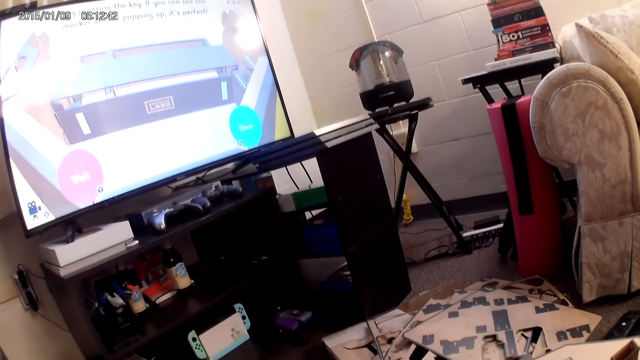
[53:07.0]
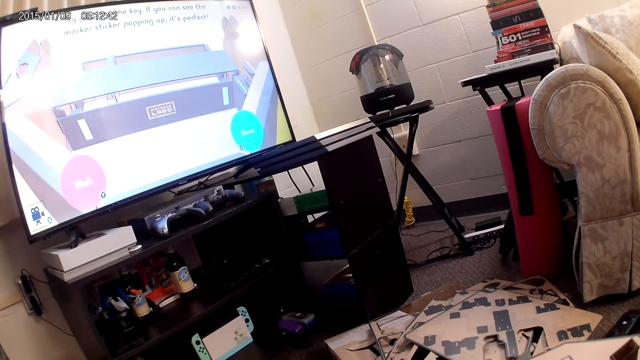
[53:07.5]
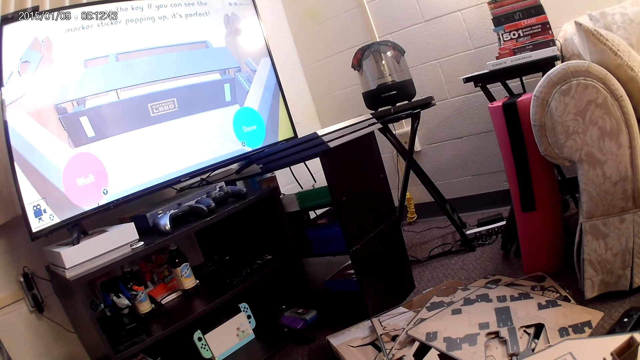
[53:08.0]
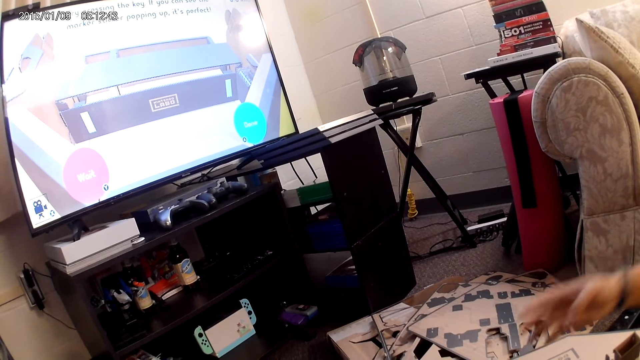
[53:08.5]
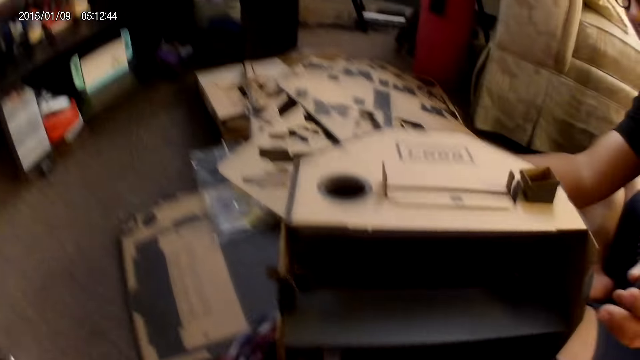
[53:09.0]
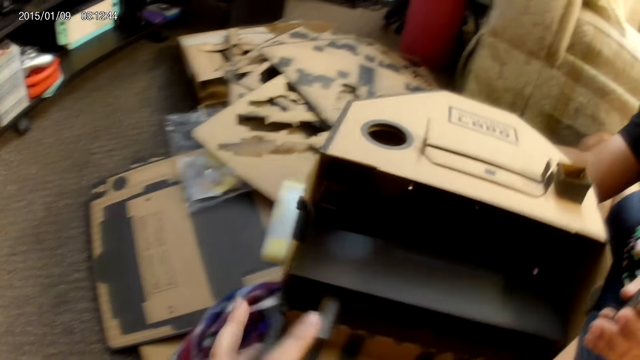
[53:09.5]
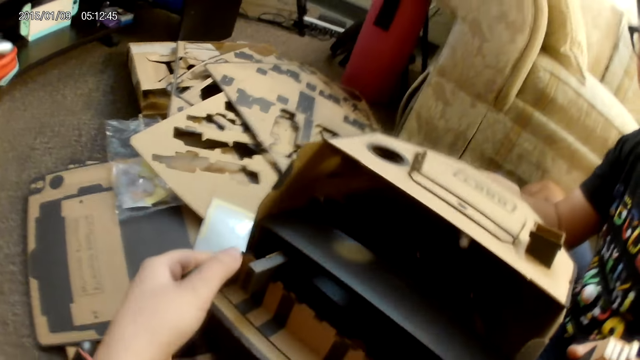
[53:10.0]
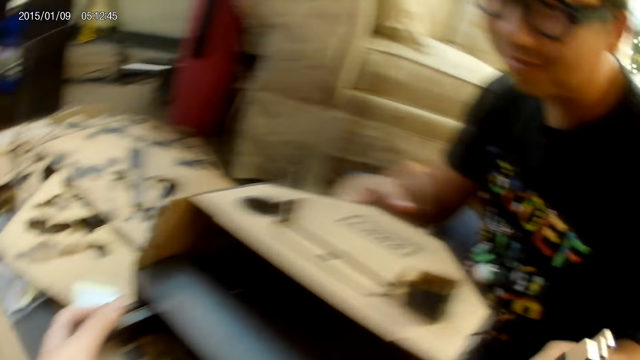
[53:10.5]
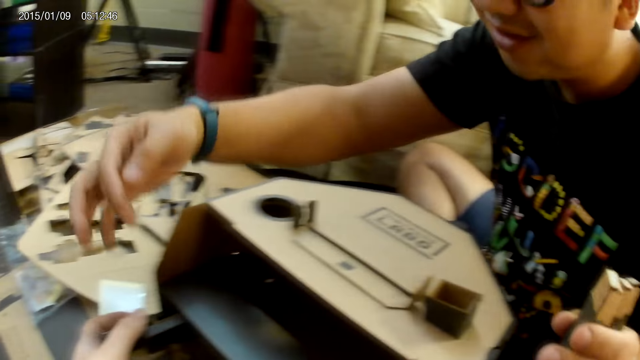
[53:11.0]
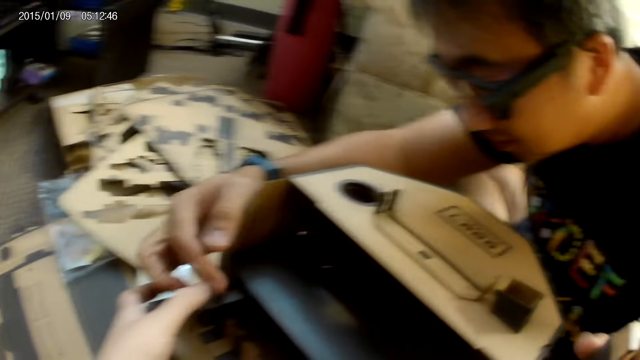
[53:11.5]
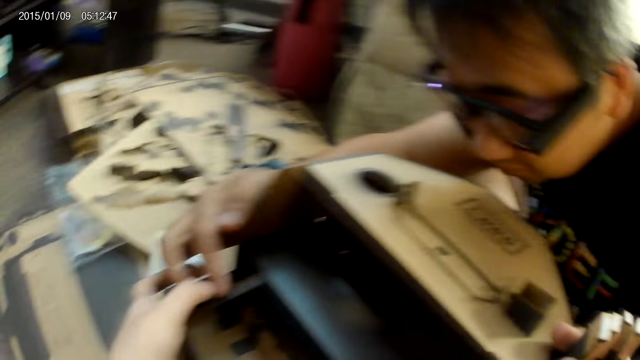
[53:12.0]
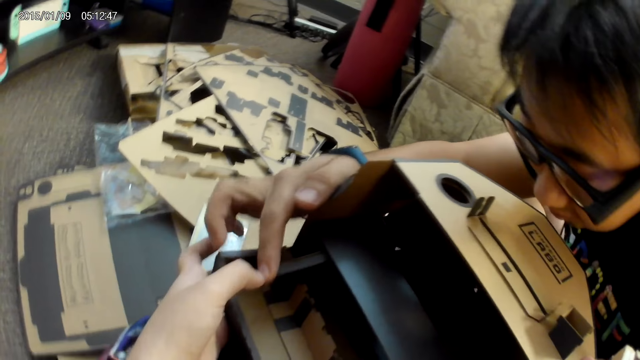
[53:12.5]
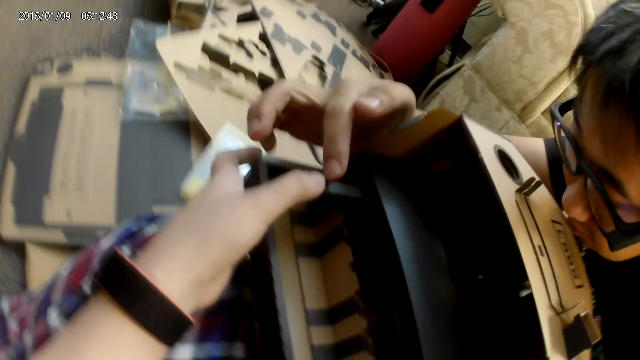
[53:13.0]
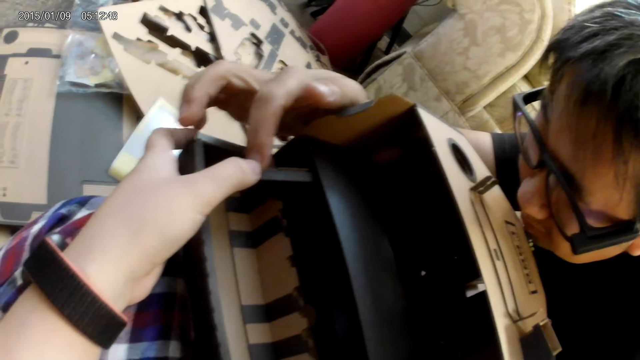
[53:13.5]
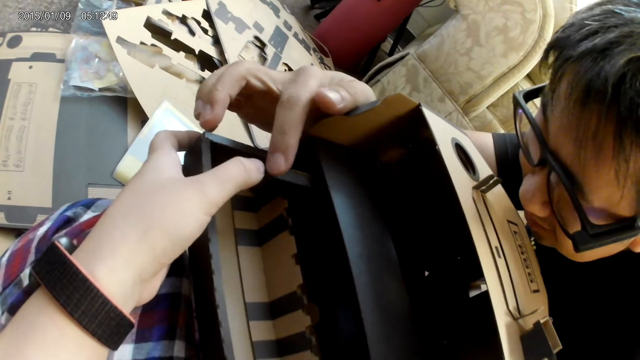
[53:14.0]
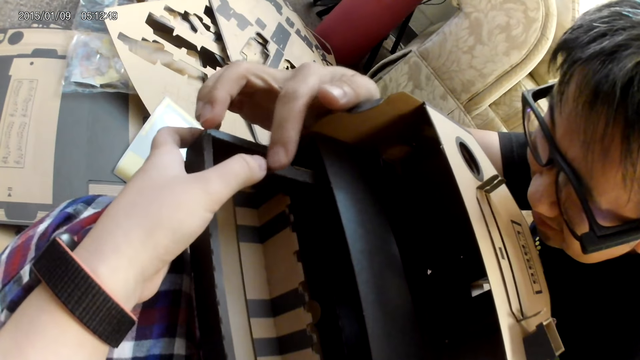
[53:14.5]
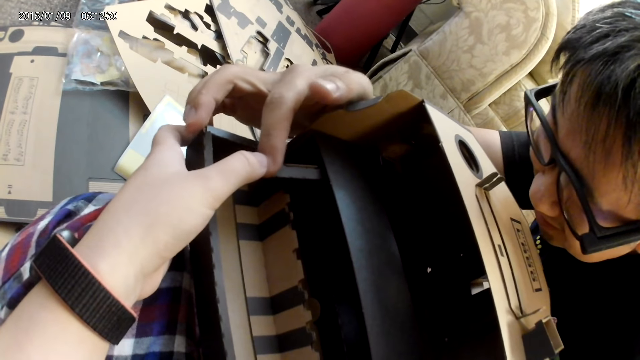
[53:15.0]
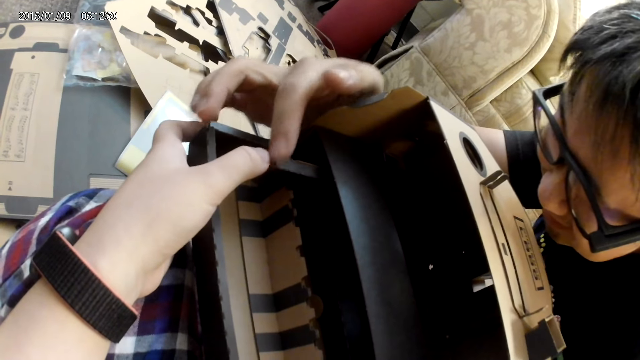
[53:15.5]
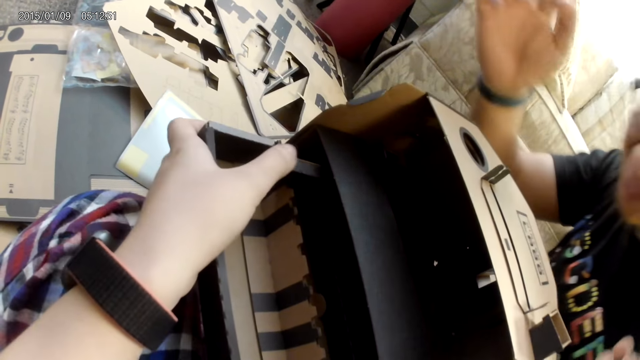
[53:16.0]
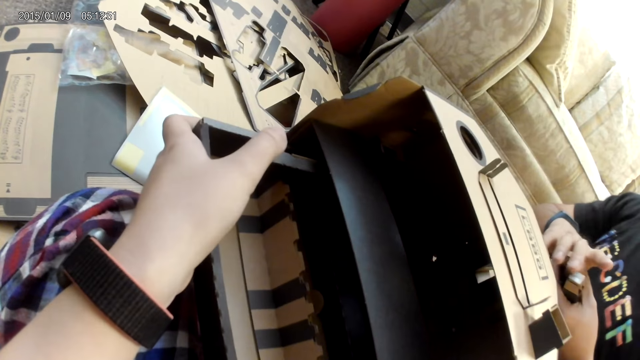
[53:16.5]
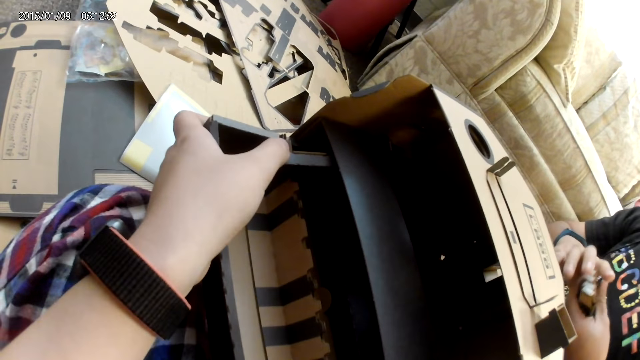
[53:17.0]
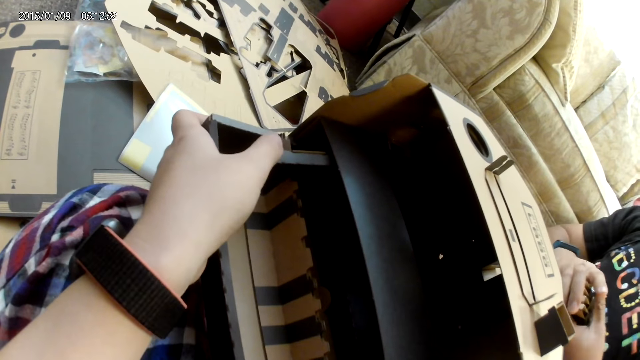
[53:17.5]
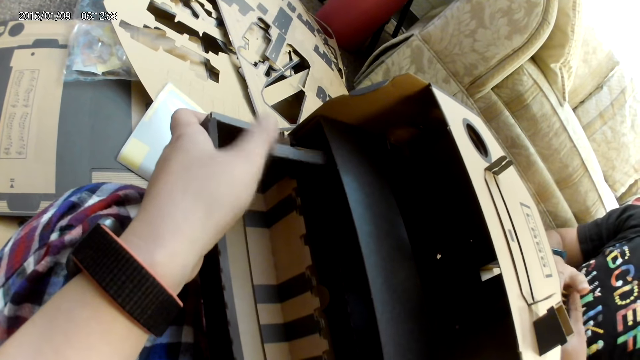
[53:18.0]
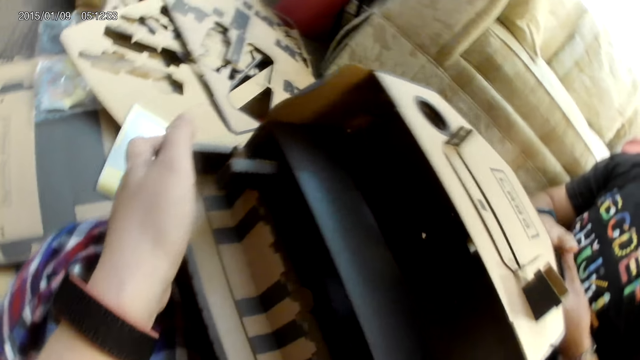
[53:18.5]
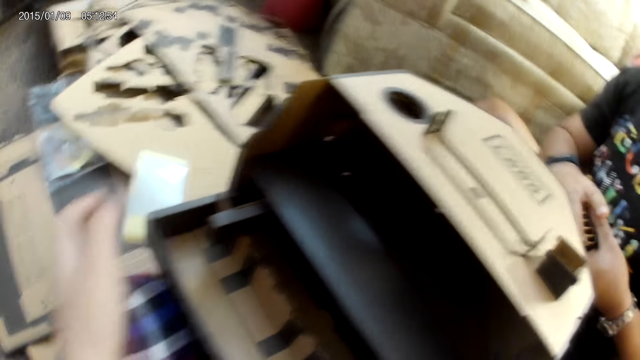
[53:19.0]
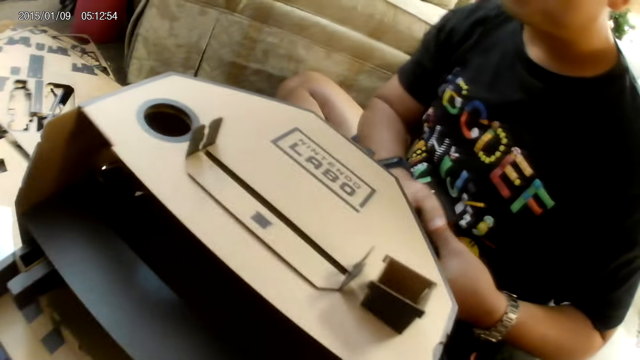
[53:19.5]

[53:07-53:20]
The camera wearer touches the cardboard with her left hand. She holds the cardboard with her left hand. A man touches the cardboard with his right hand. He holds the cardboard with his left hand. He presses the cardboard with his right hand. The camera wearer touches the small box. She presses the cardboard with her right hand. The man arranges the cardboard with both hands. The camera wearer presses the cardboard with her right hand.

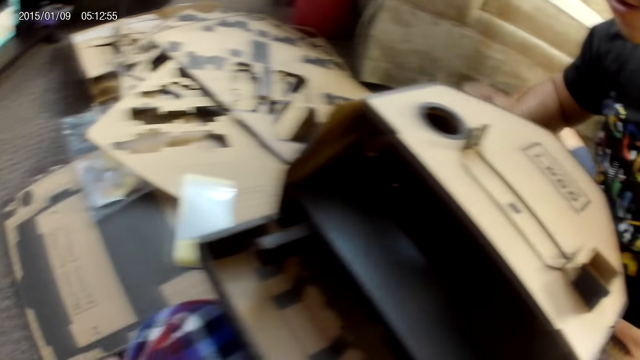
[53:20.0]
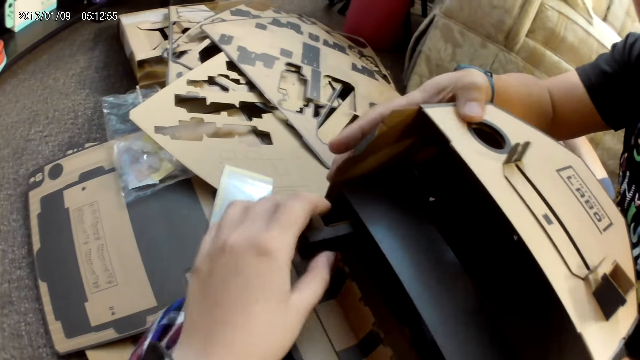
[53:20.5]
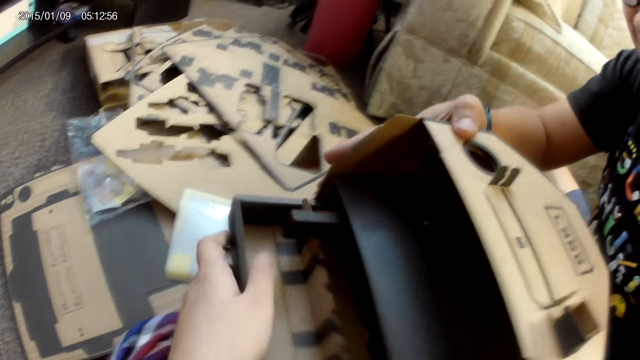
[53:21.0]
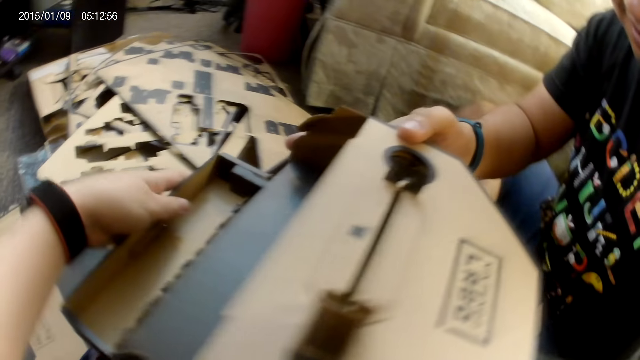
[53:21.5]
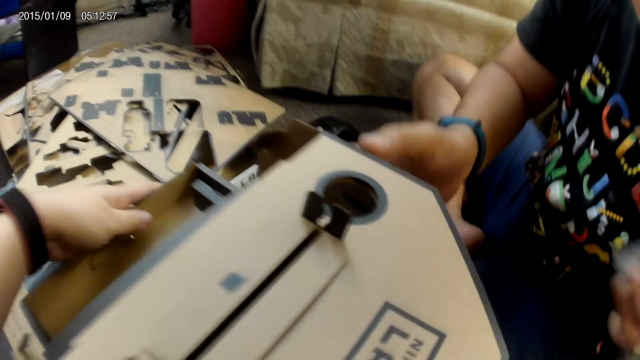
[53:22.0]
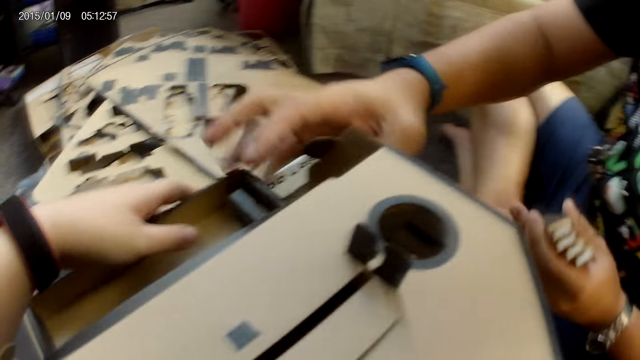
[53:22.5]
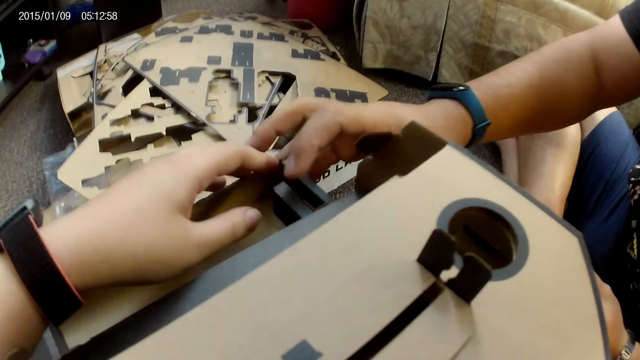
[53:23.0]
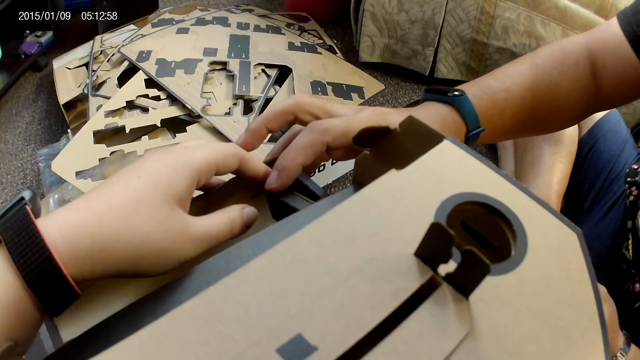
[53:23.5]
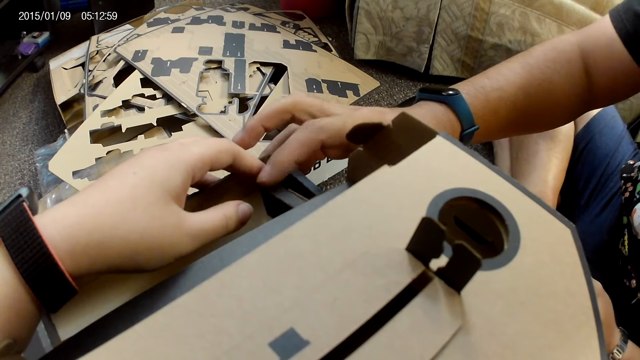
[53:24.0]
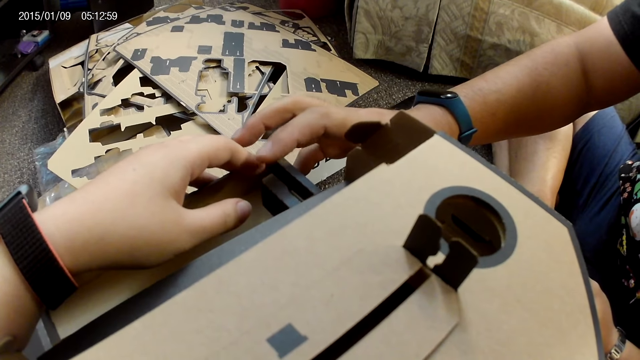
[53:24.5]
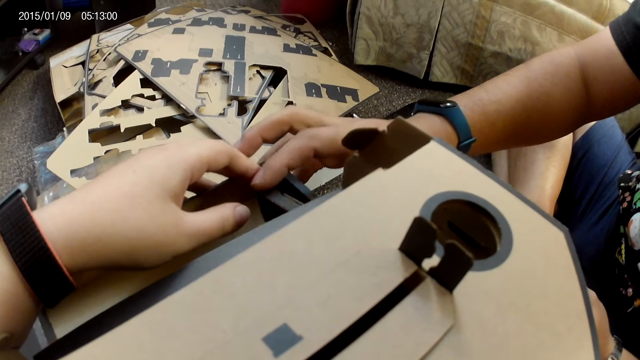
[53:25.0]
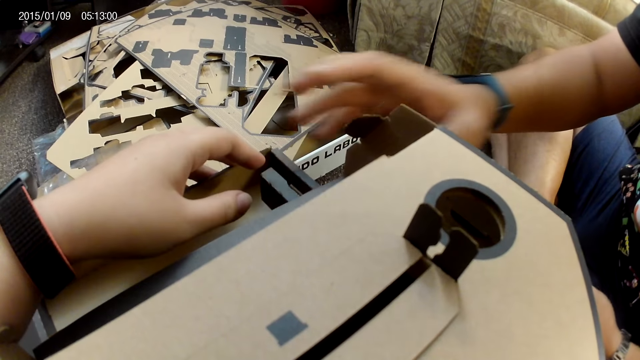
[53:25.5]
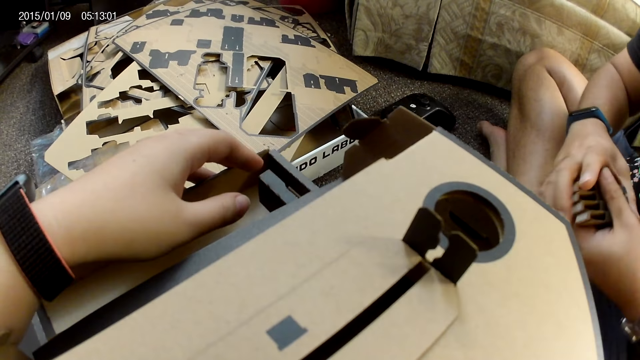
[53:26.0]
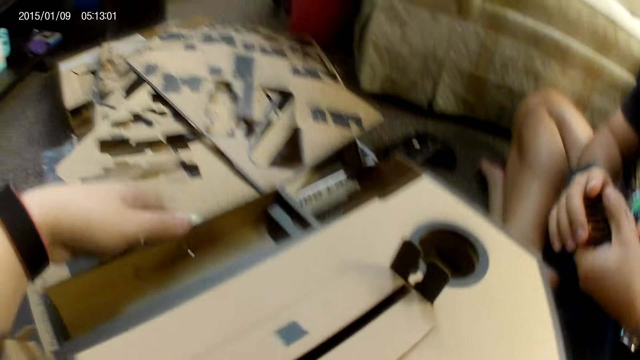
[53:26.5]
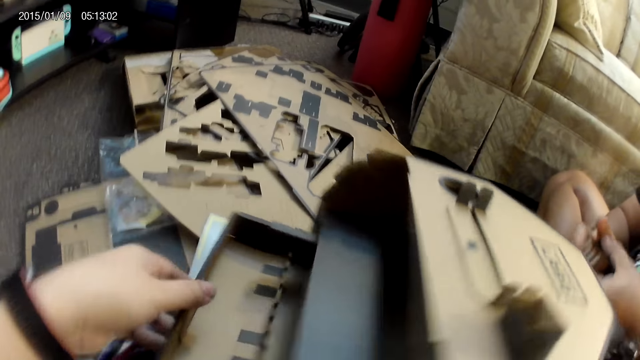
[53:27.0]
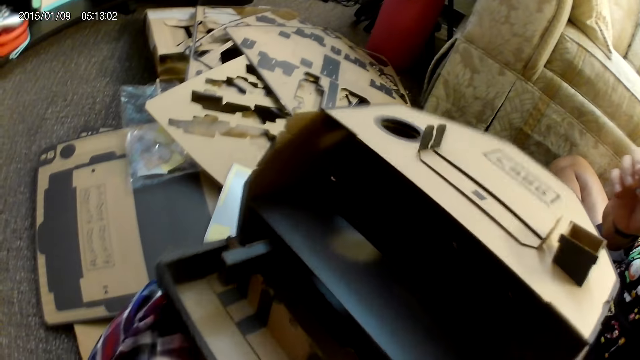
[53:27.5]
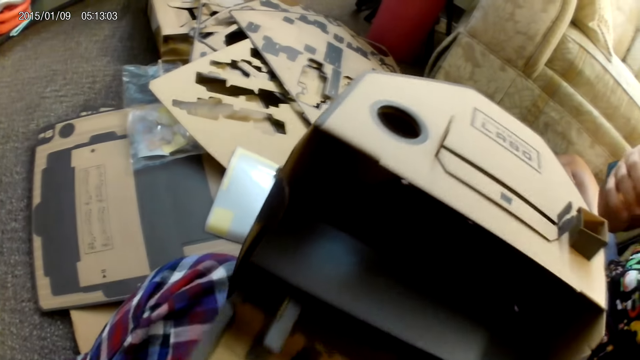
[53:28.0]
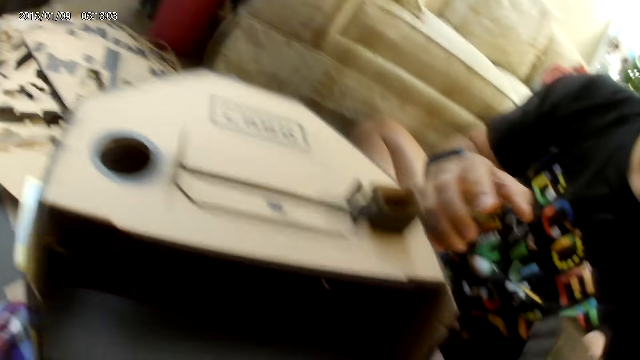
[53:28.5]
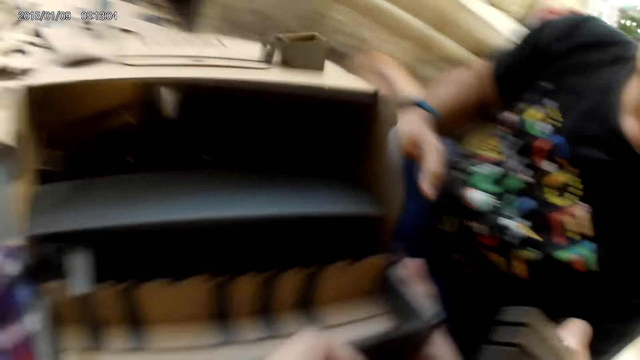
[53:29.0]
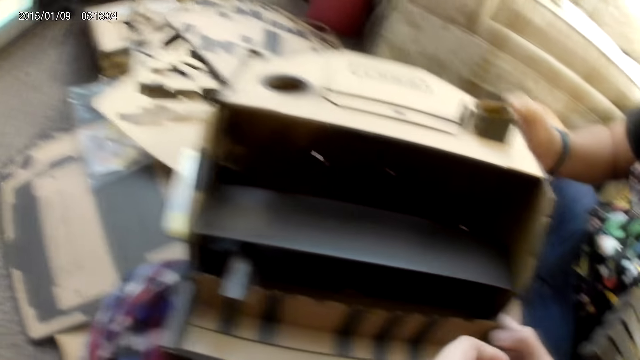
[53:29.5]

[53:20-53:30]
A man touches the cardboard with his right hand. The camera wearer turns the cardboard with her left hand. The man taps the cardboard with his right hand repeatedly. He holds the cardboards with both hands. The camera wearer turns the cardboard with her left hand.
